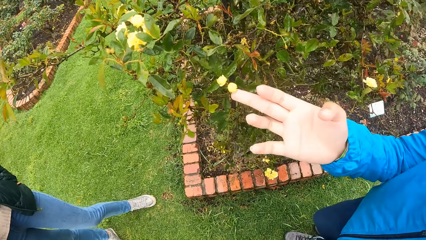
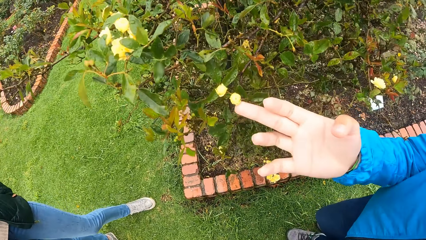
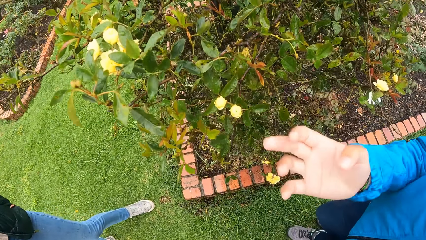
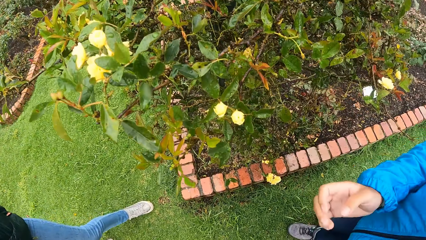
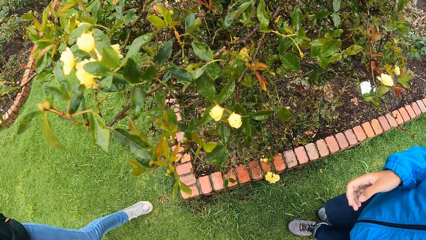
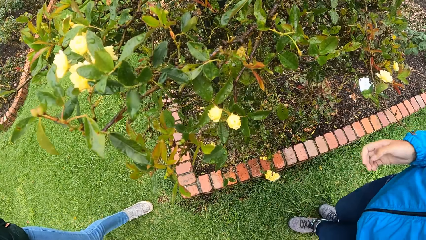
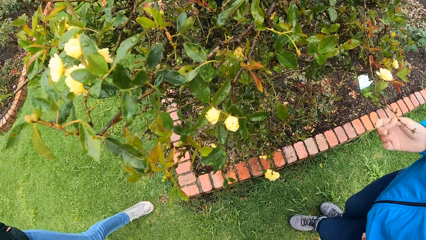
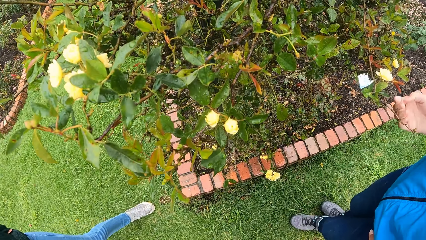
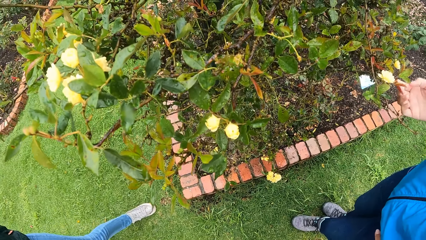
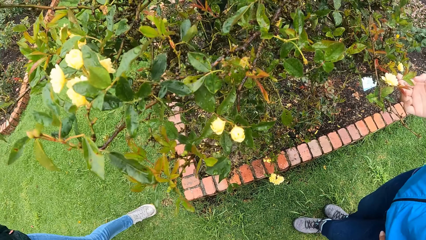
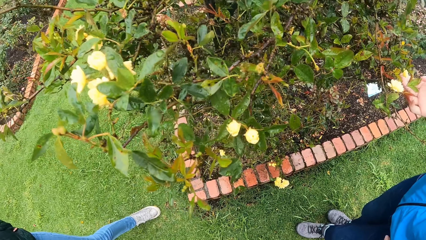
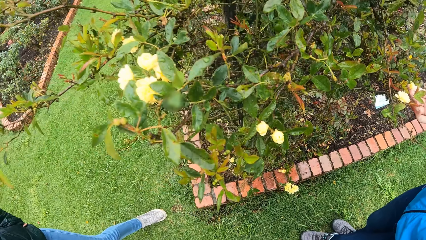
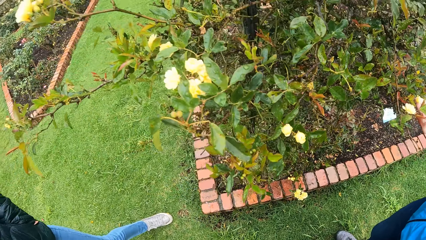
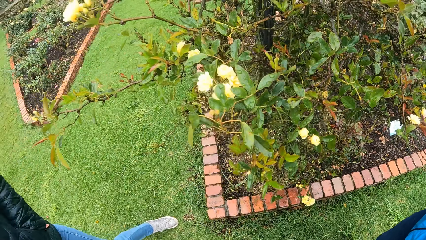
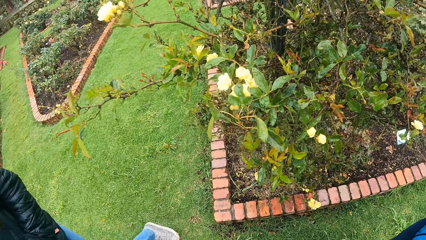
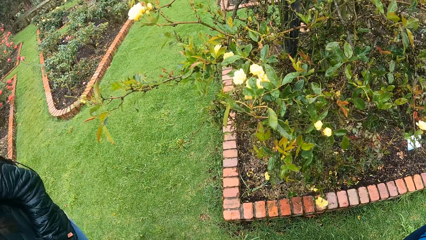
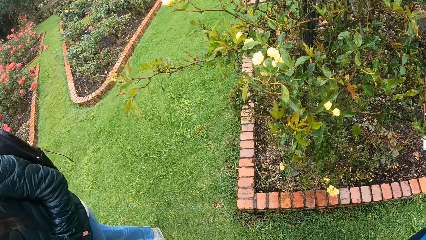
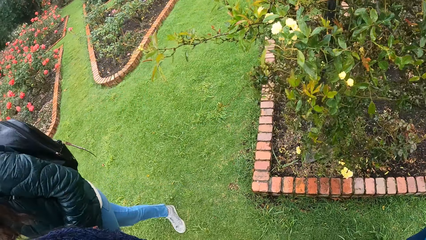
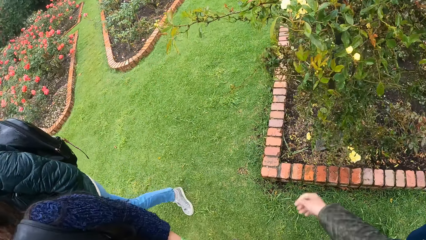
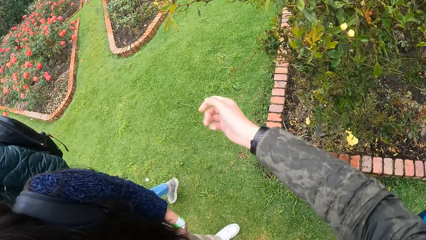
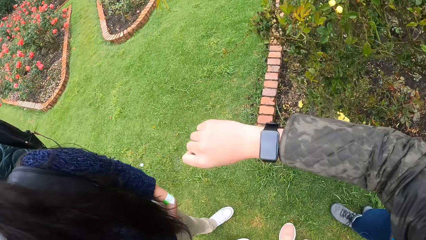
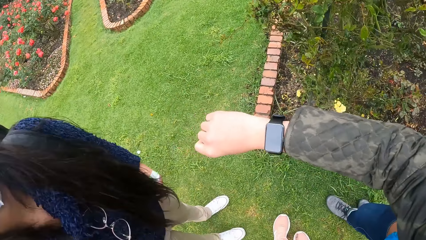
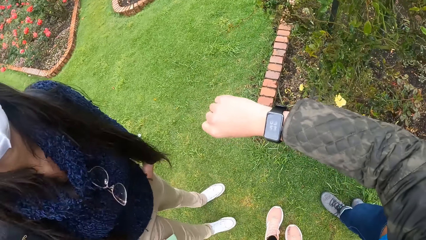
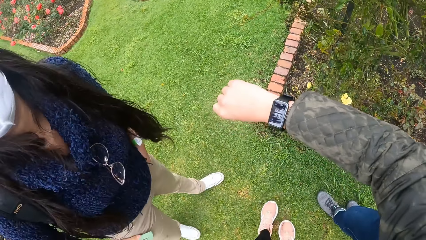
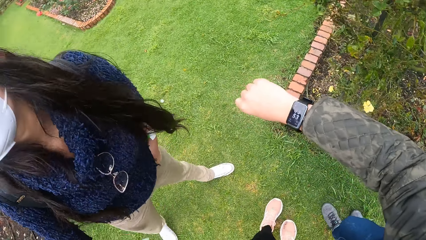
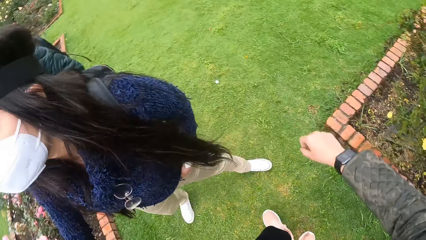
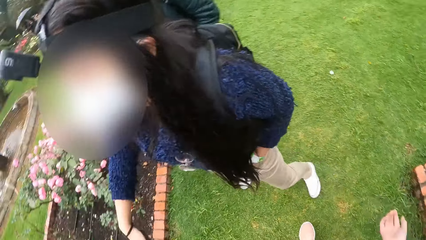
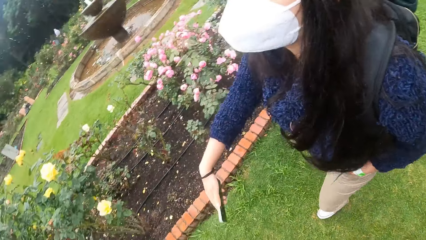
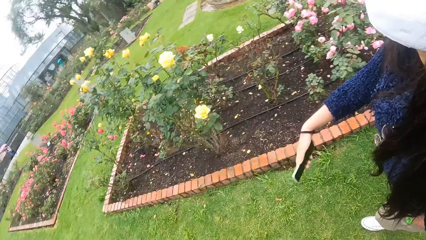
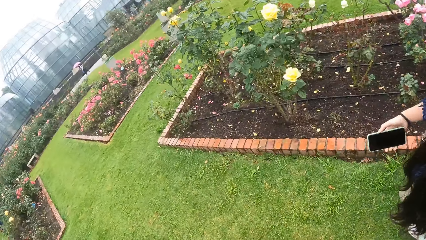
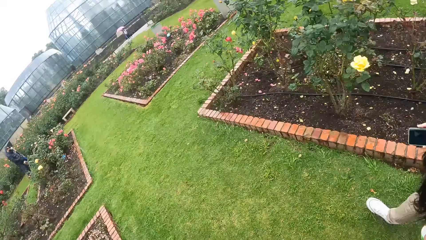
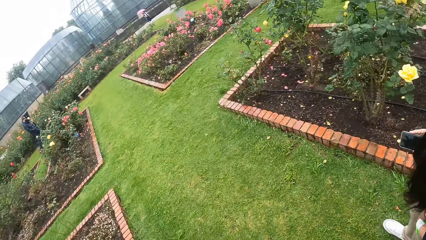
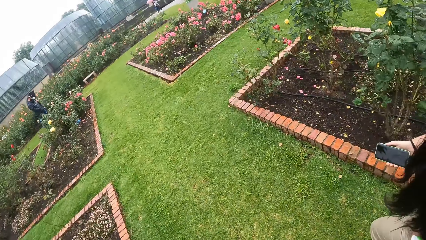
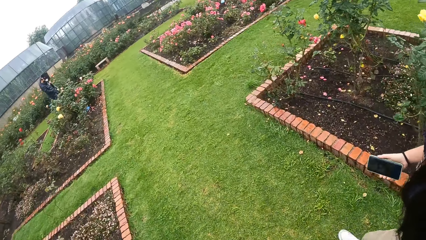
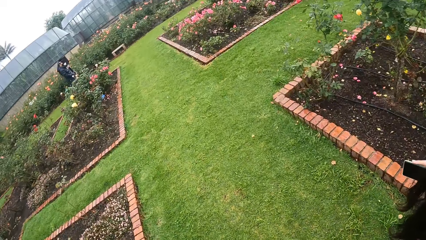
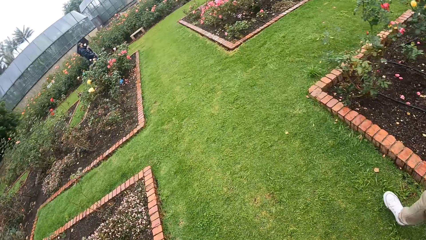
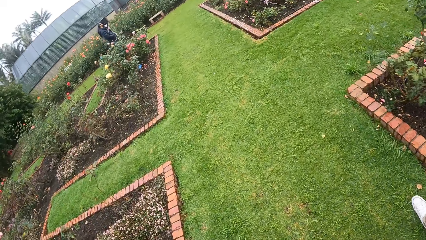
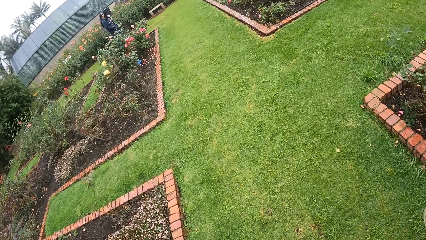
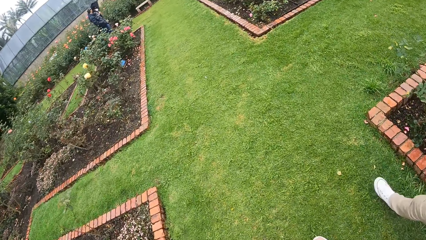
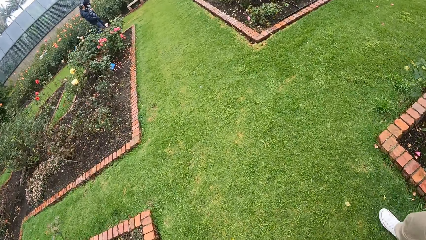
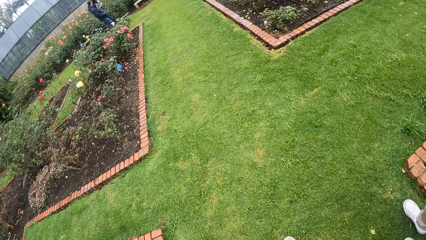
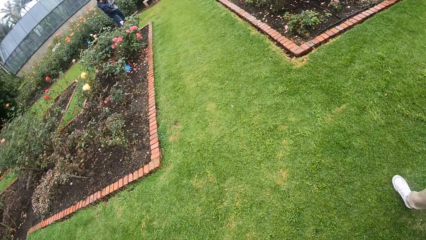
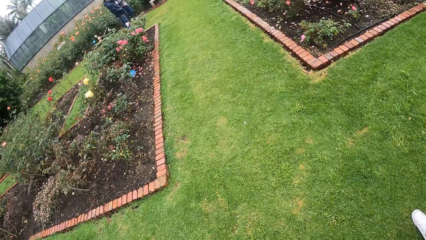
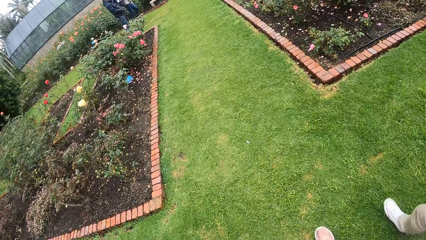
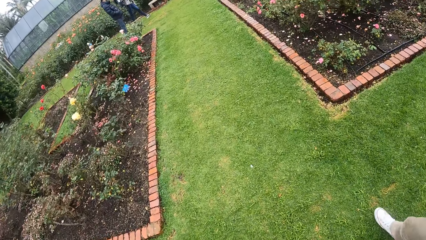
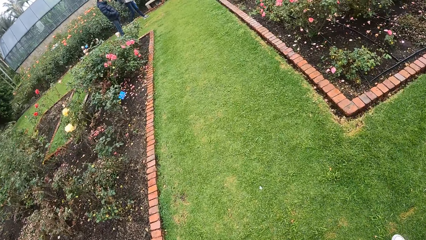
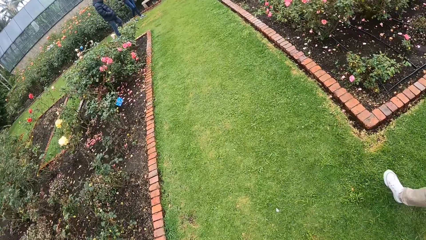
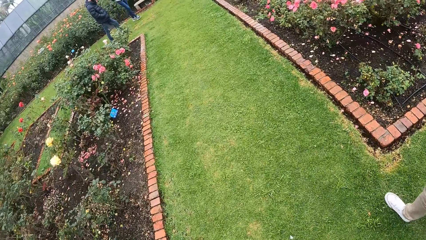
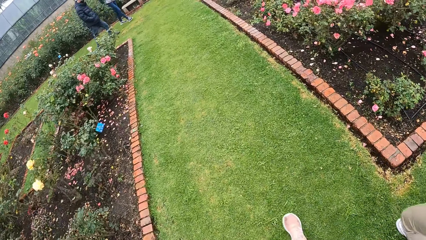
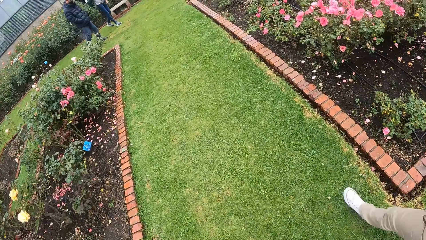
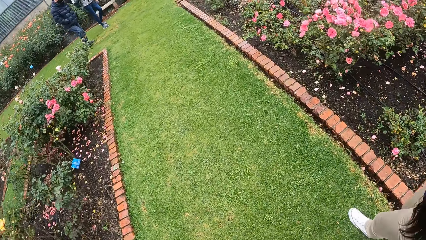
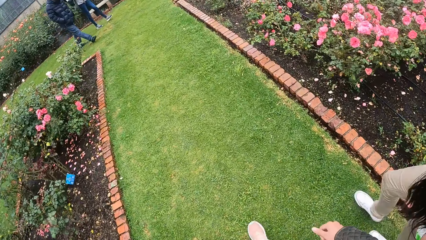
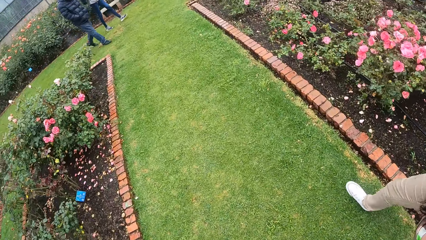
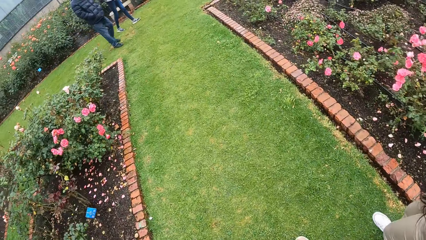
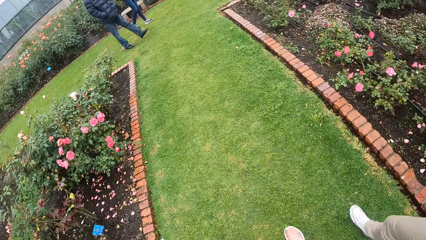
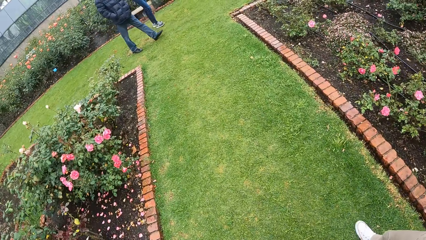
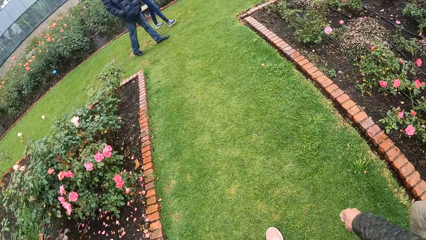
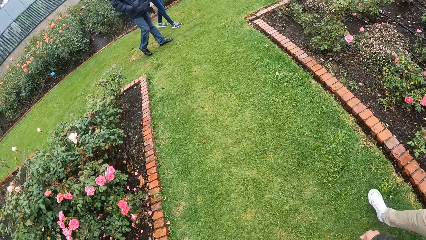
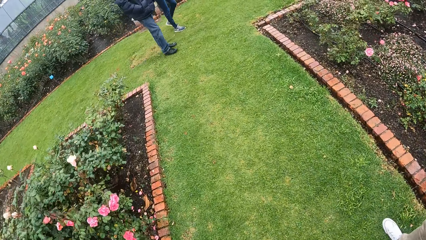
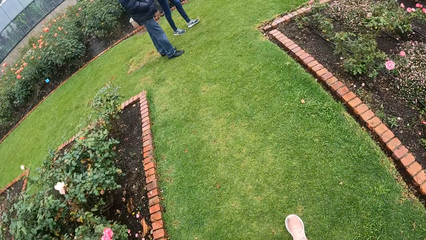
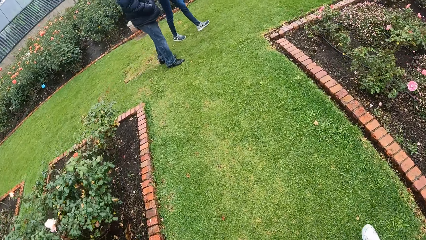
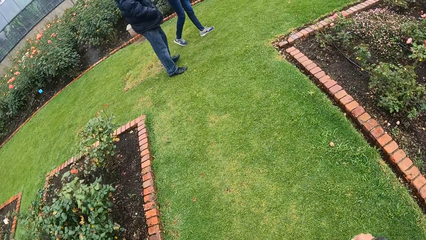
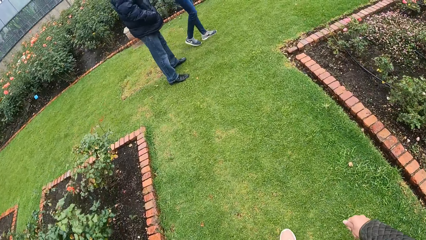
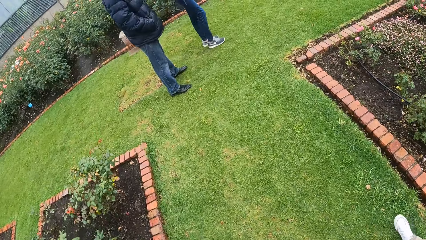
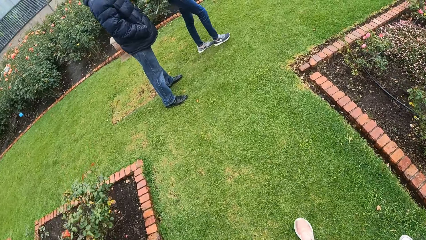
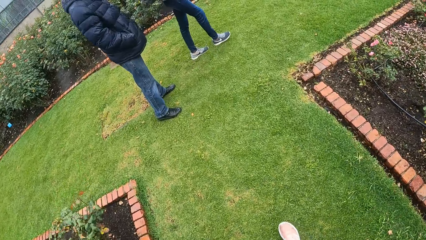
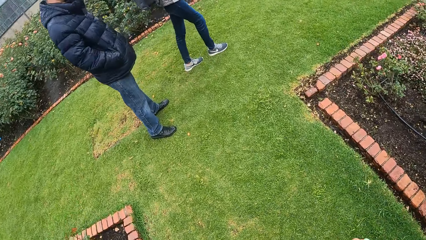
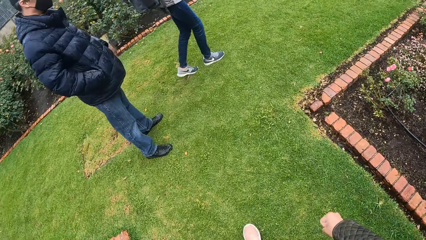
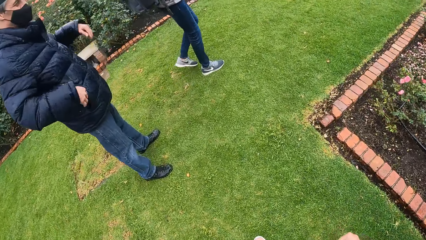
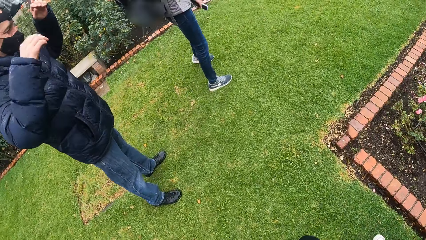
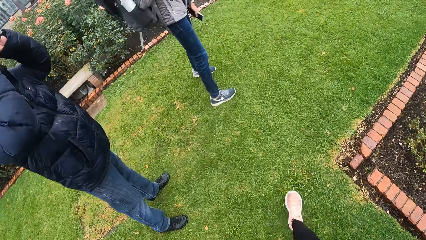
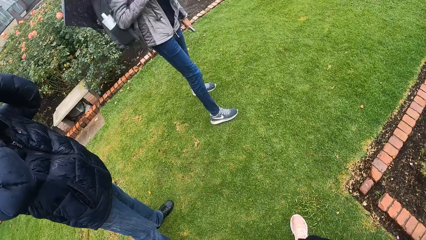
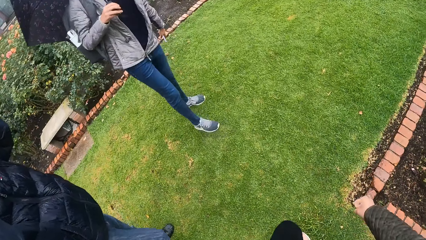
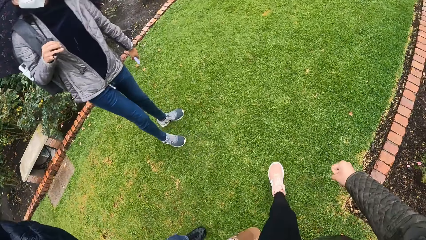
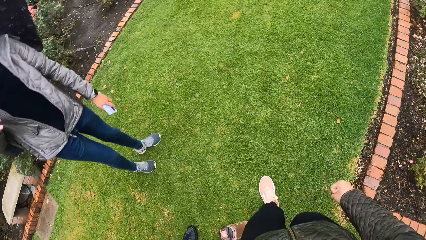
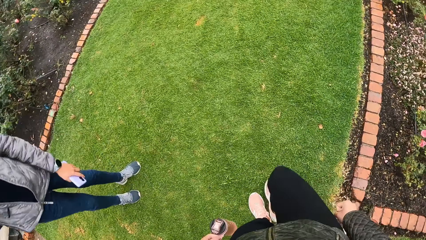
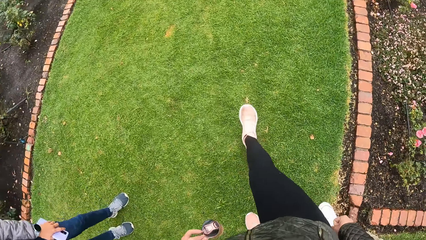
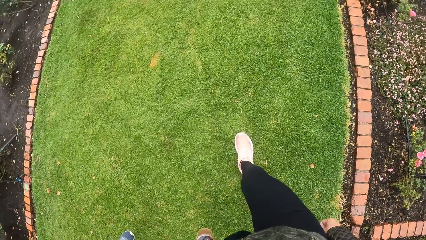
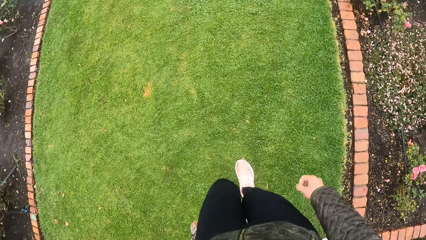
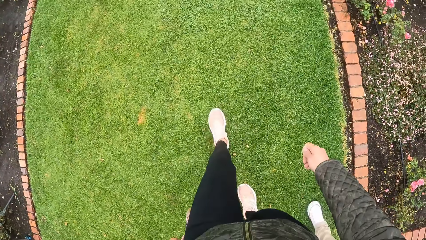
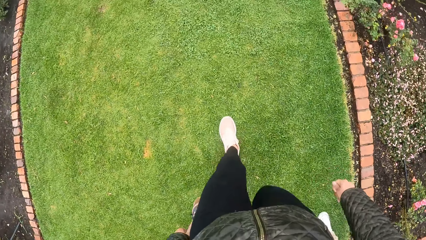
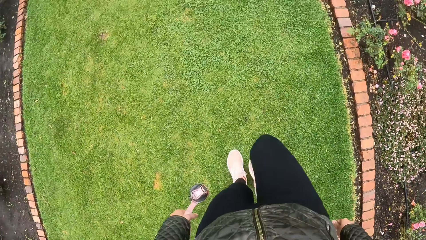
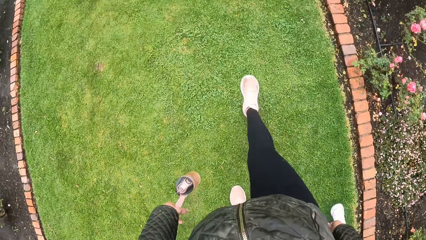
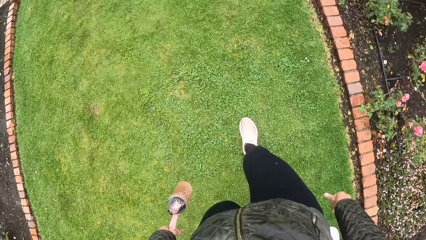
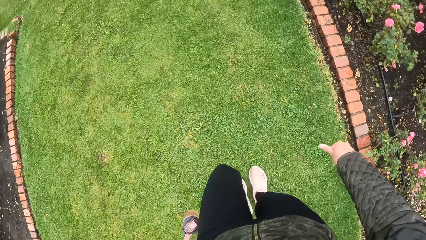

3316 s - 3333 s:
A woman moves her hand. The woman touches a flower with her right hand. She touches the flower with her right hand again. The camera wearer checks a wristwatch around her right hand. Another woman checks the watch. The two women and two other women move around.
